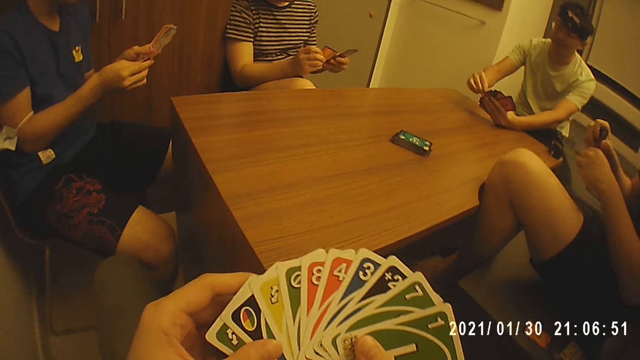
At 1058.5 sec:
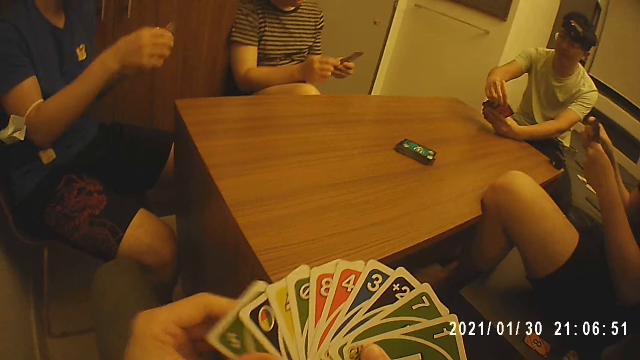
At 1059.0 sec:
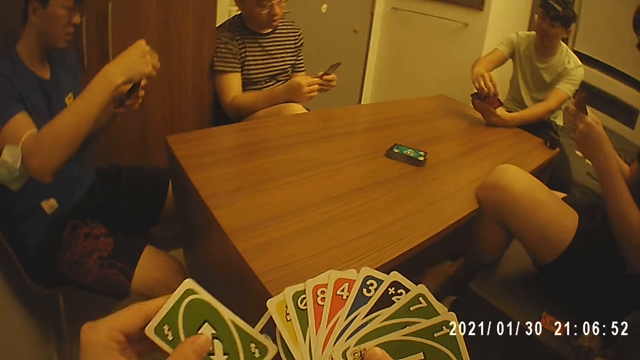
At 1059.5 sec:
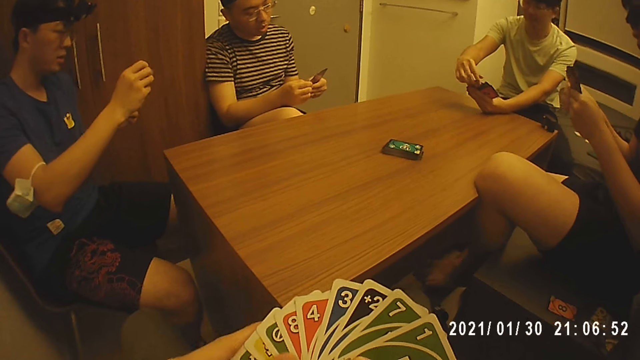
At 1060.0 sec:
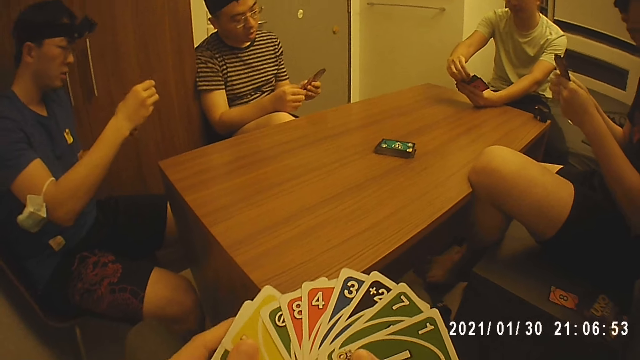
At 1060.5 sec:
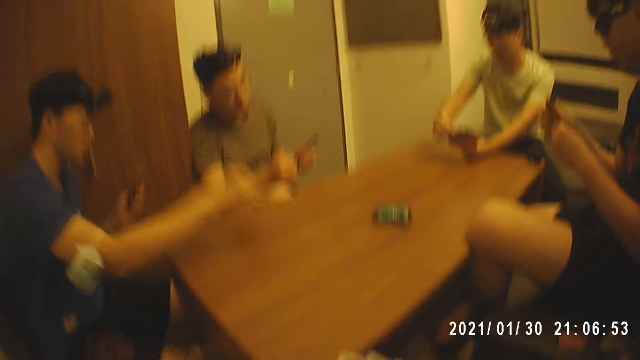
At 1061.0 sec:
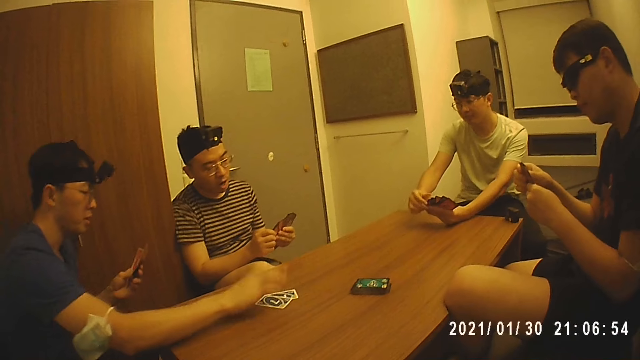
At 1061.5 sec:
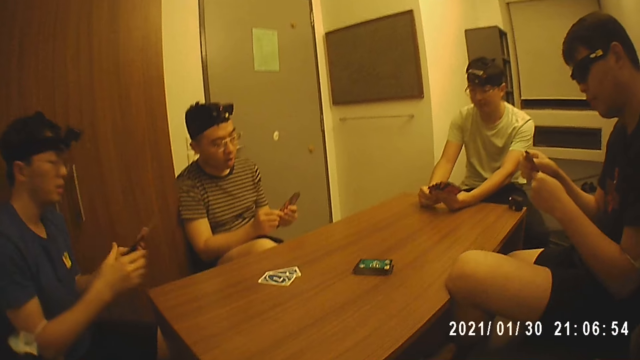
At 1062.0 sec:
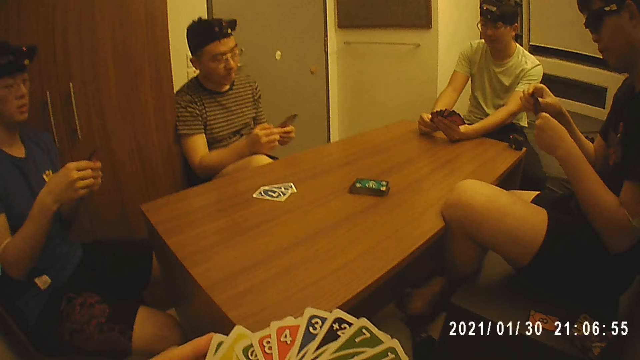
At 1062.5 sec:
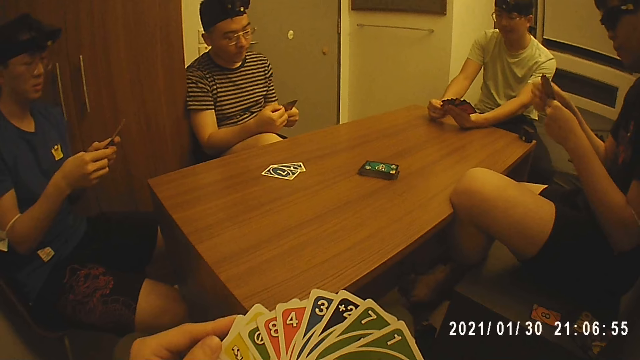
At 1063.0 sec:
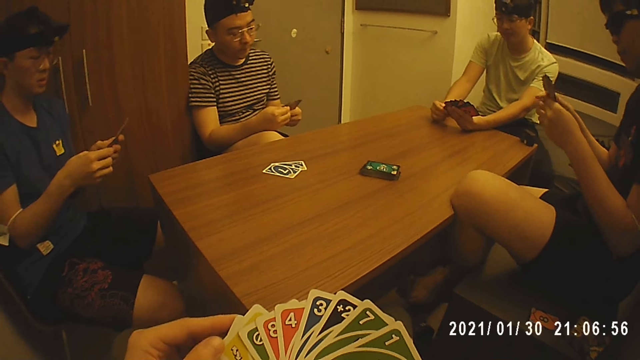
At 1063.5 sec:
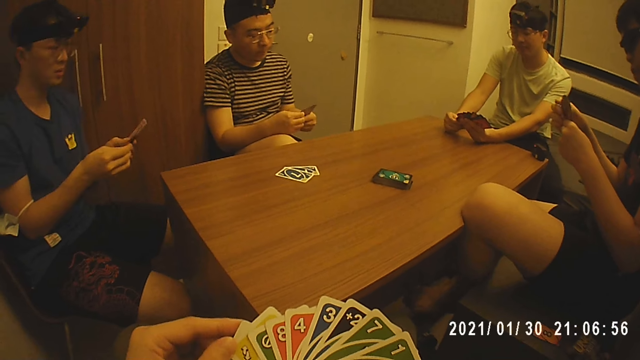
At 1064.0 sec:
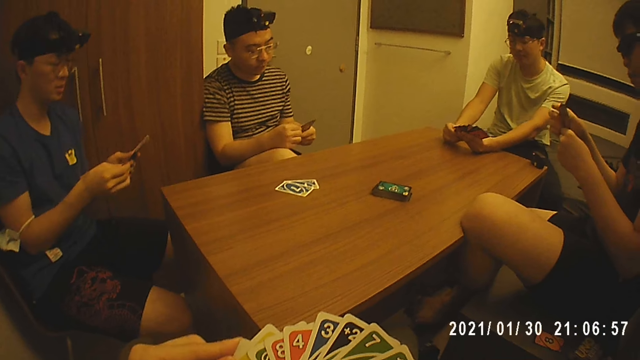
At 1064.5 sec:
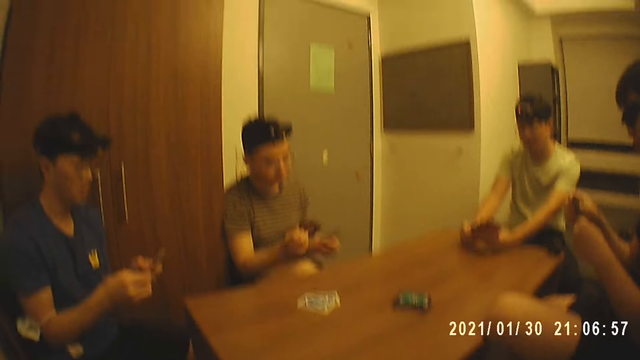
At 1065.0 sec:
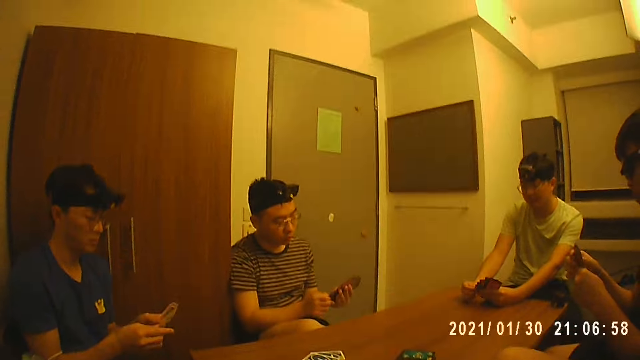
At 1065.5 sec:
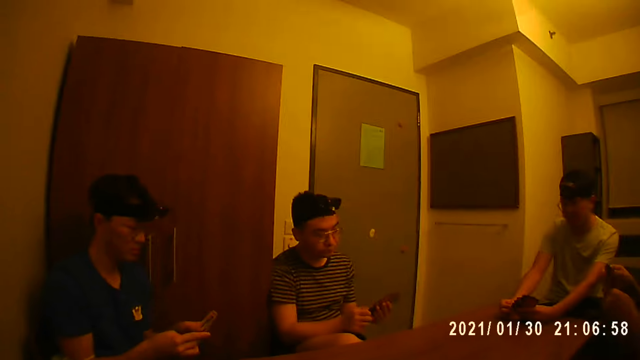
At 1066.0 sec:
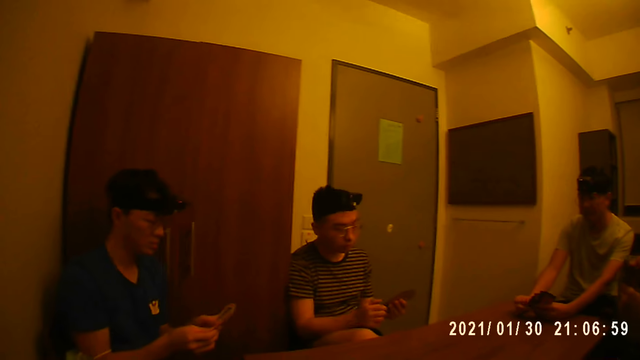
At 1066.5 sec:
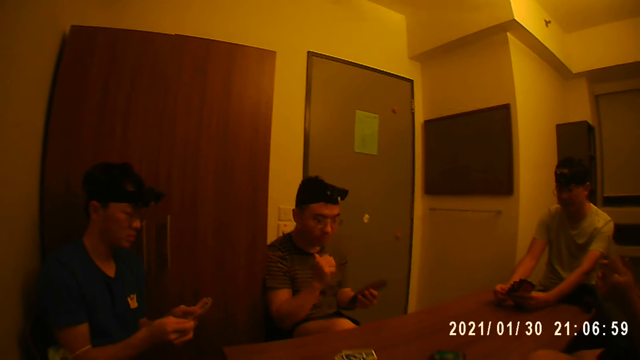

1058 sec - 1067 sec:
A man places two cards on the table with his right hand. The camera wearer shuffles his cards.

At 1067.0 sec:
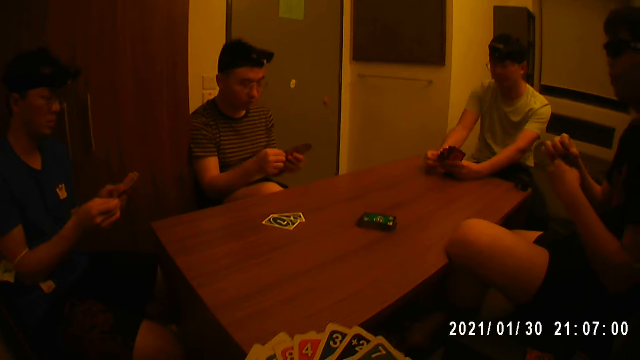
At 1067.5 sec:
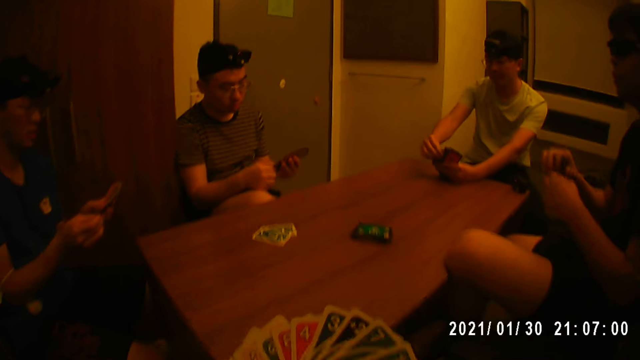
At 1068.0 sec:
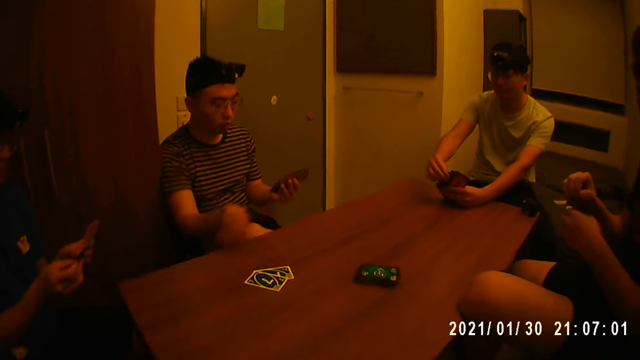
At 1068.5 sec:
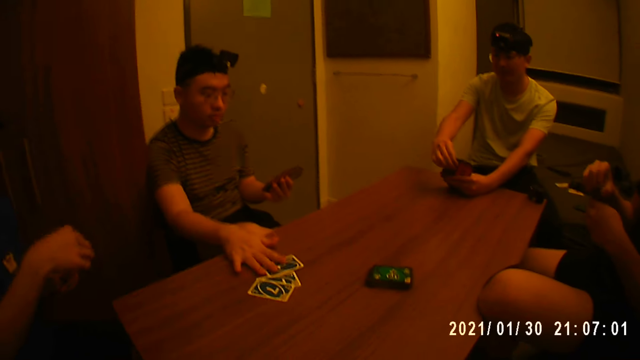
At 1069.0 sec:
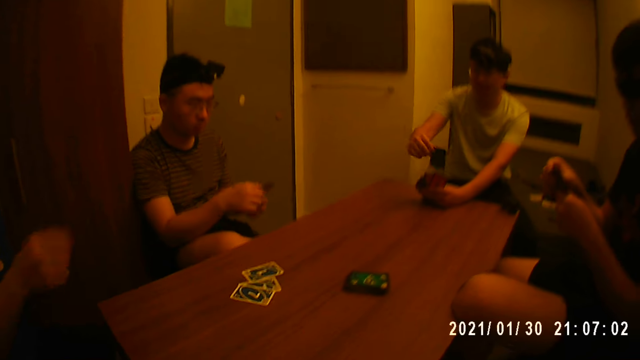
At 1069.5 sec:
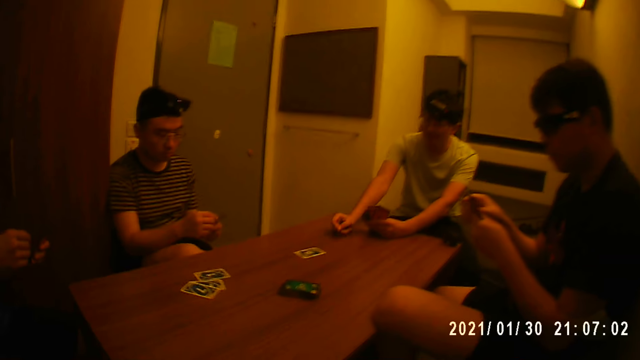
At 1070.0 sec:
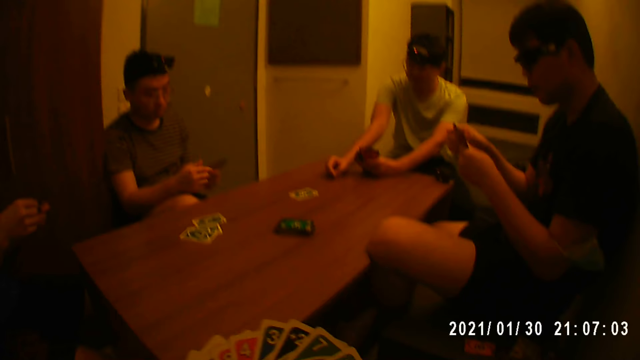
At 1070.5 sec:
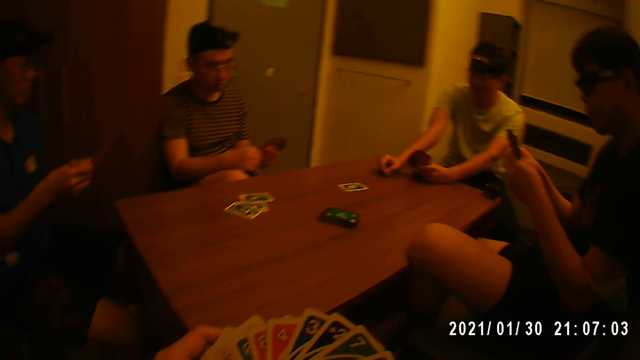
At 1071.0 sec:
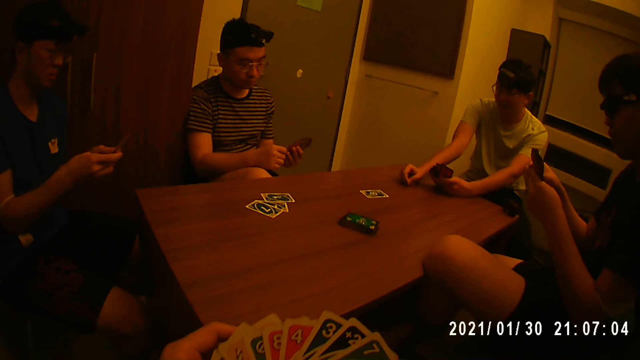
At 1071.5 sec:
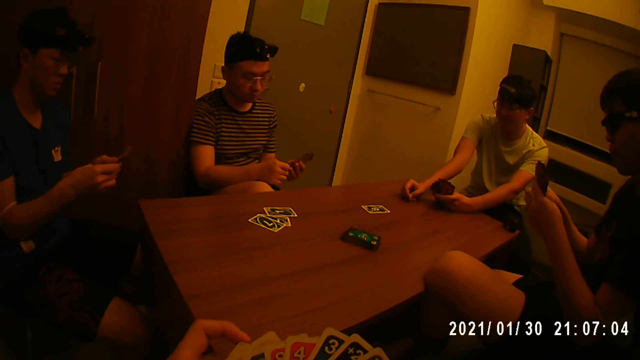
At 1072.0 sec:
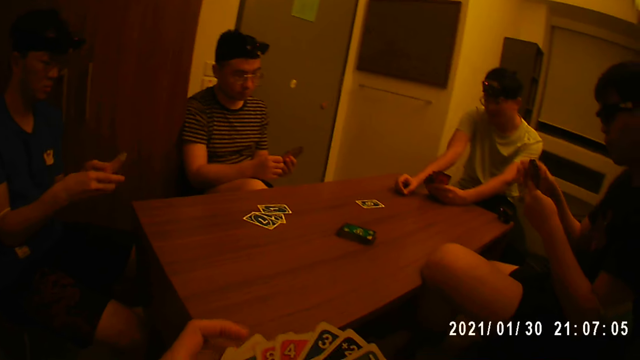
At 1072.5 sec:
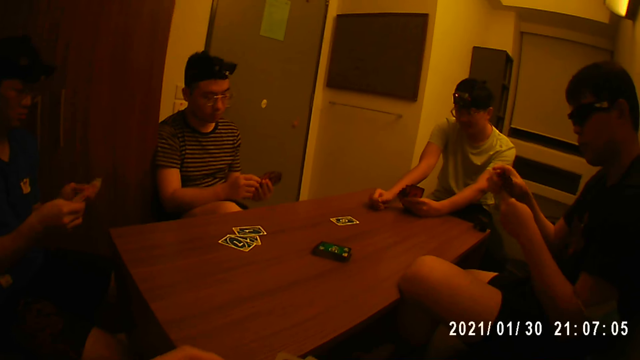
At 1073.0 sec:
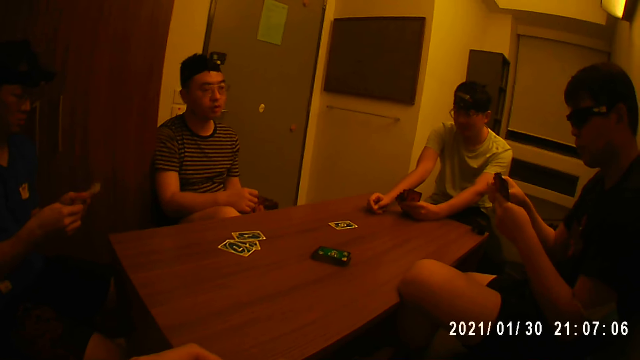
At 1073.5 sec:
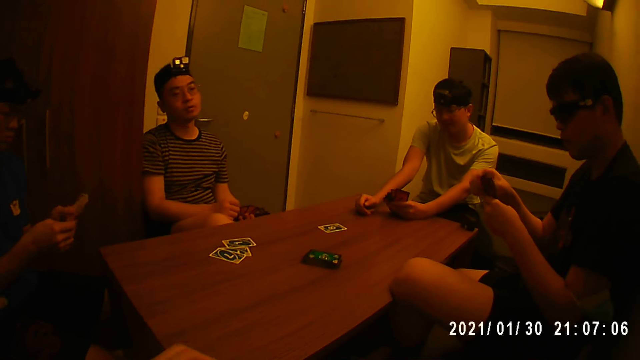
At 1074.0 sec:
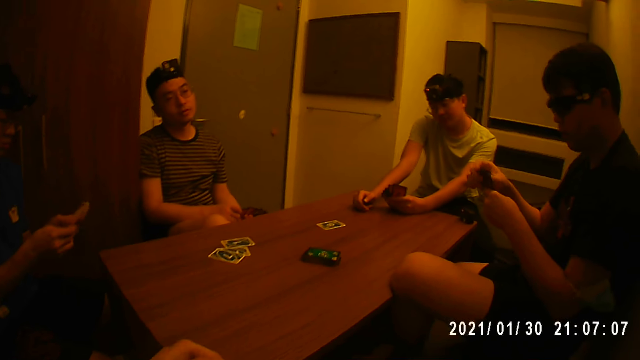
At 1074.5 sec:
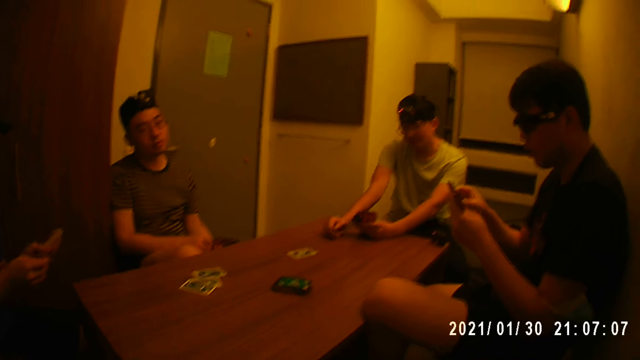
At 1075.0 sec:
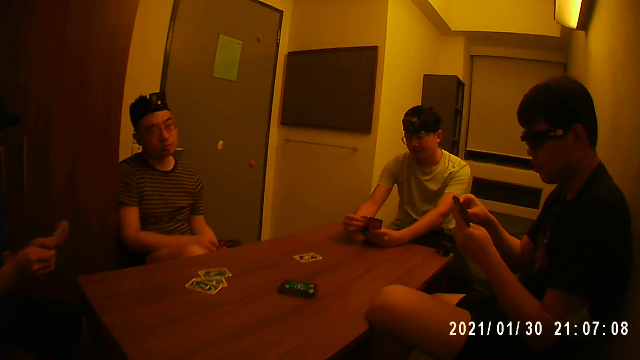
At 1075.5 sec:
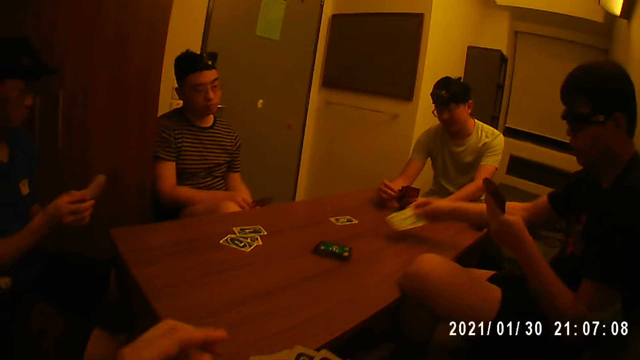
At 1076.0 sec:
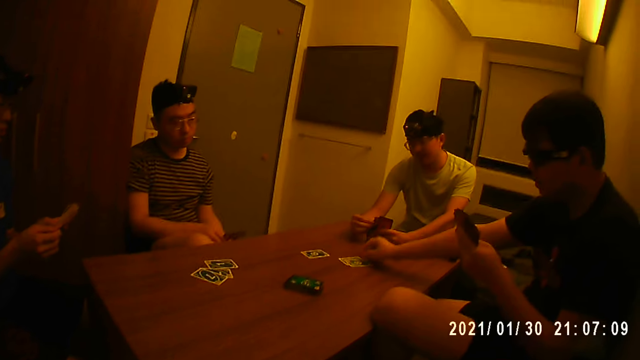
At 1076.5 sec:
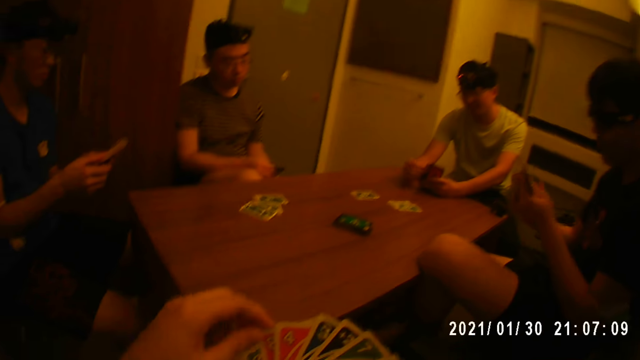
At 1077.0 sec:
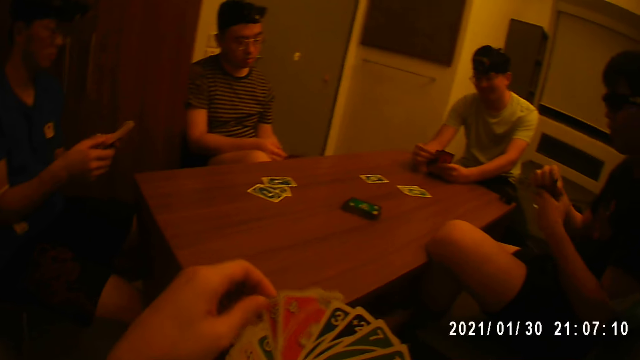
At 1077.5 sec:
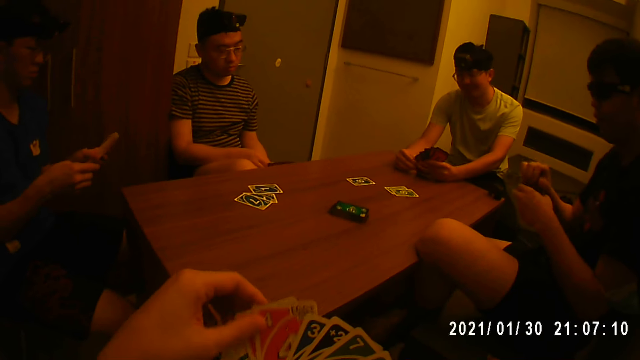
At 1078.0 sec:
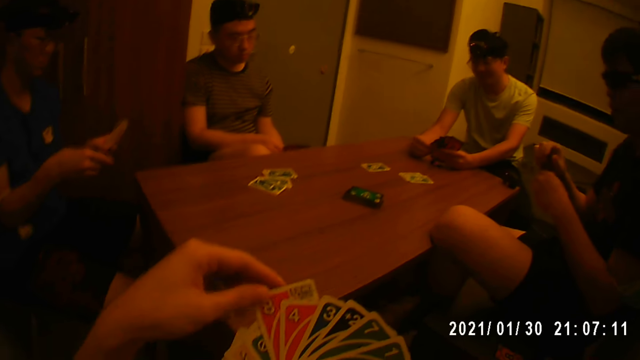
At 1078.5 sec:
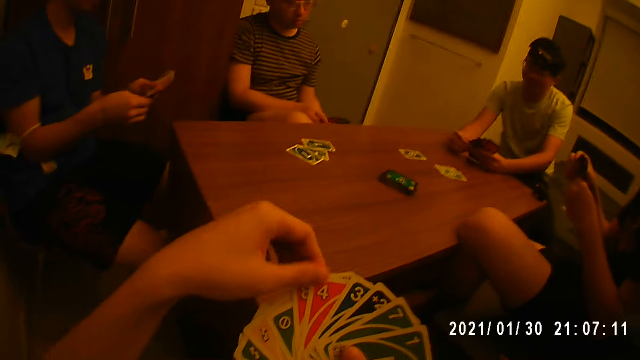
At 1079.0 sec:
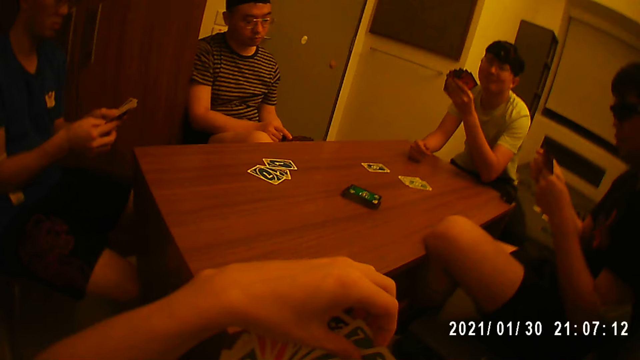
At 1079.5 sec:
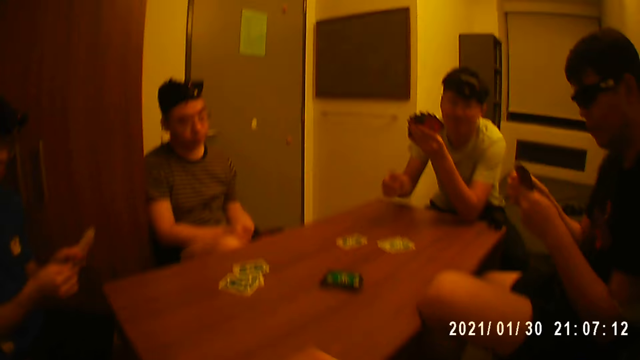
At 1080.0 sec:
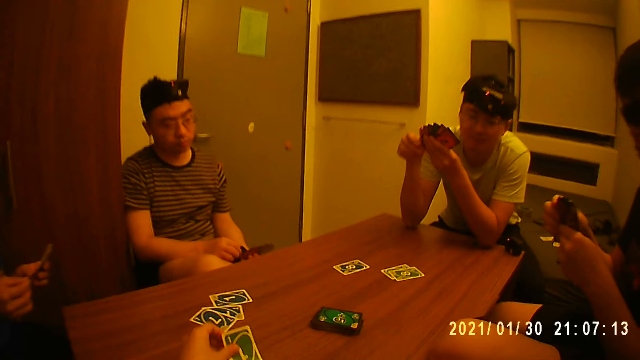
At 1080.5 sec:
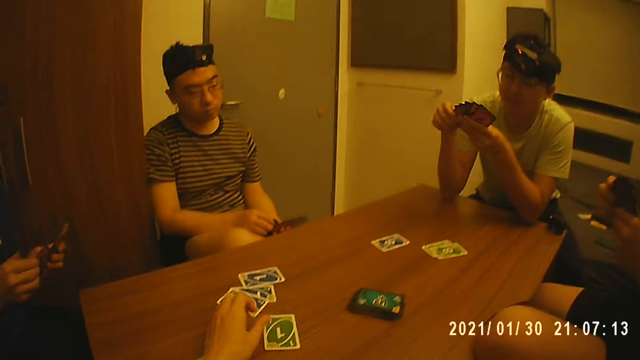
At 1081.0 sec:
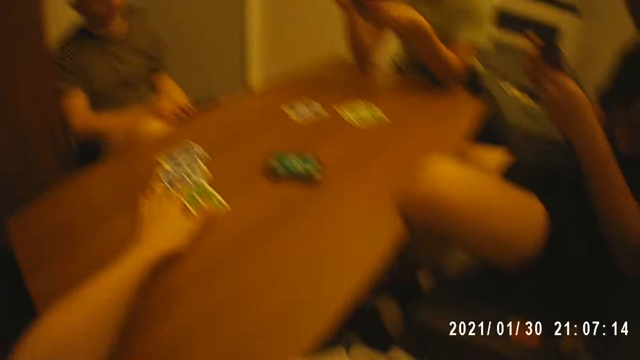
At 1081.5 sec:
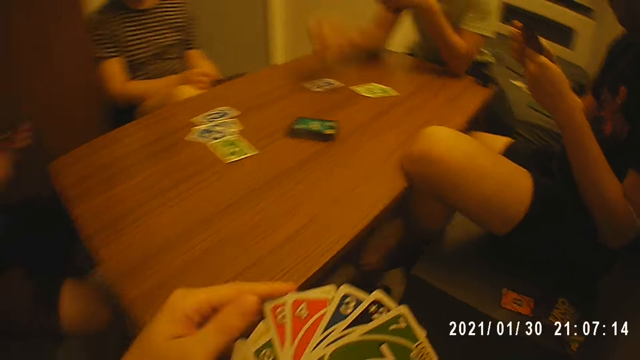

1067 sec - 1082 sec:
A man places a card on the table with his right hand. Another man places a card on the table with his right hand. The camera wearer shuffles his cards. Another man places a card on the table with his right hand. The camera wearer shuffles his cards. They place a card on the table with their right hand. The second man places a card on the table with his right hand.
